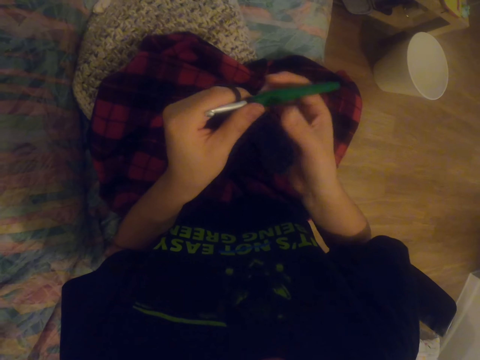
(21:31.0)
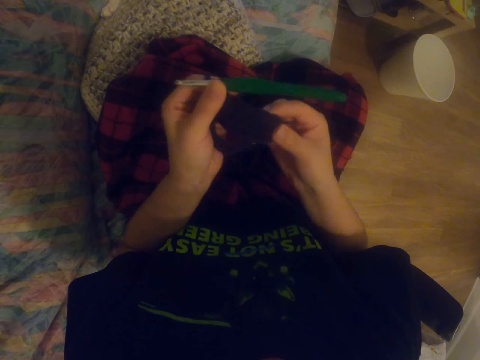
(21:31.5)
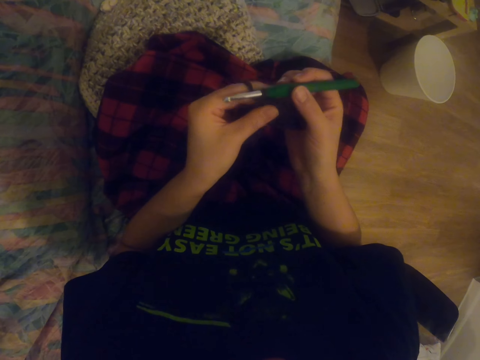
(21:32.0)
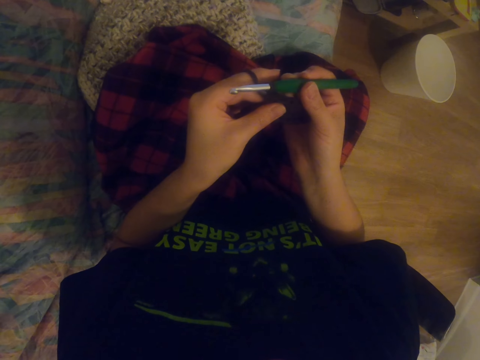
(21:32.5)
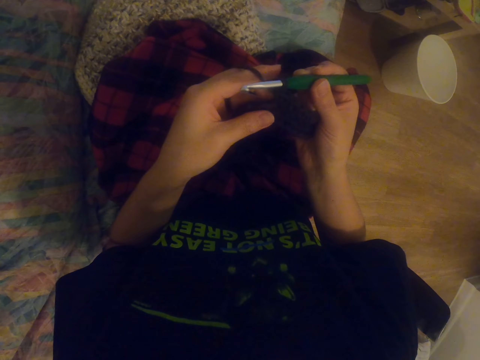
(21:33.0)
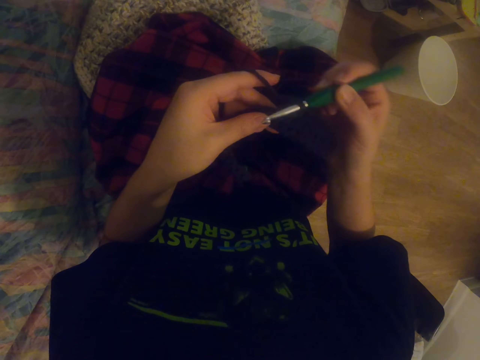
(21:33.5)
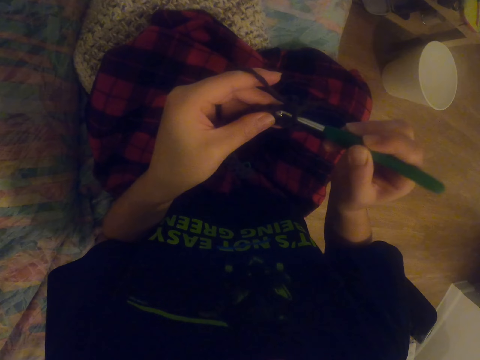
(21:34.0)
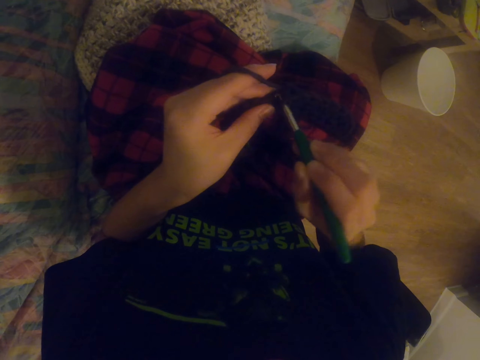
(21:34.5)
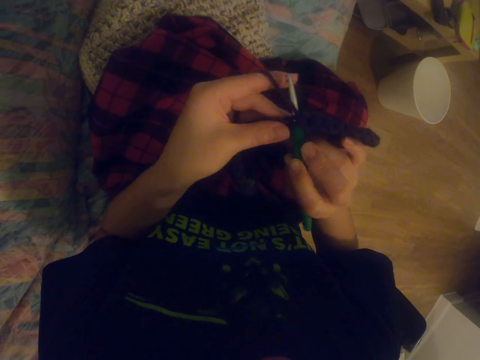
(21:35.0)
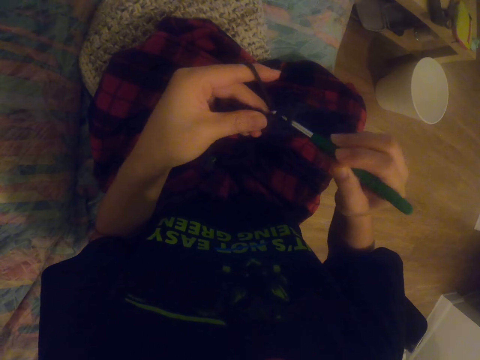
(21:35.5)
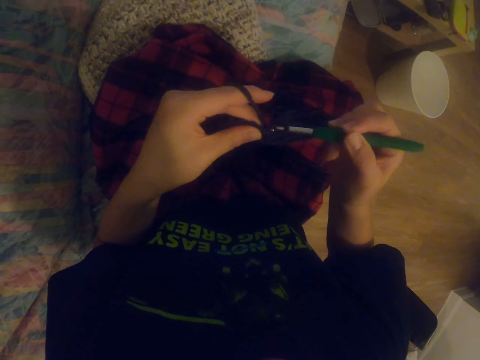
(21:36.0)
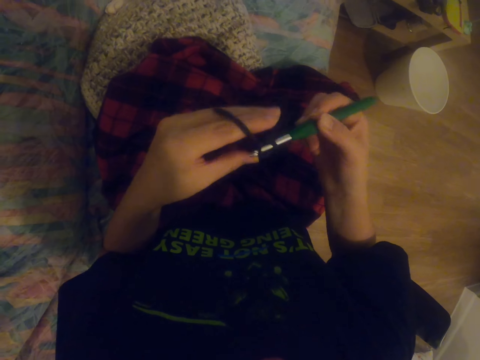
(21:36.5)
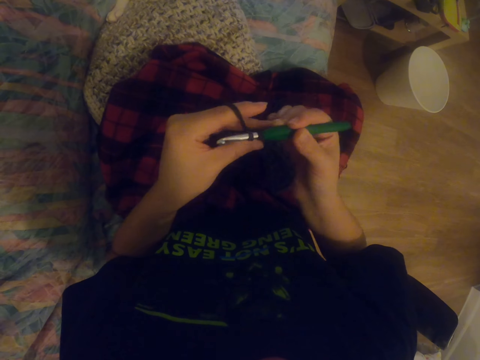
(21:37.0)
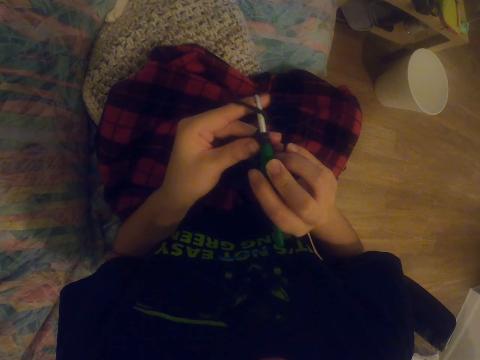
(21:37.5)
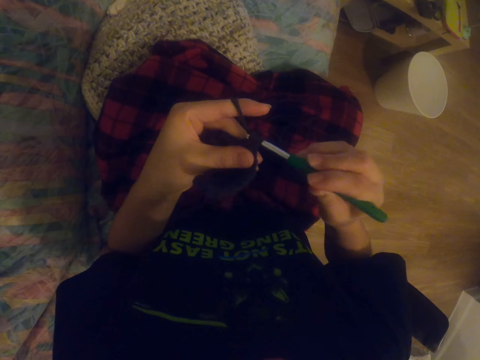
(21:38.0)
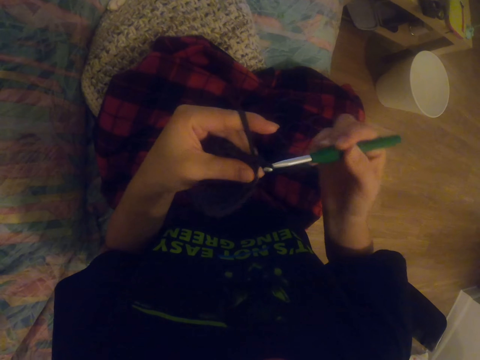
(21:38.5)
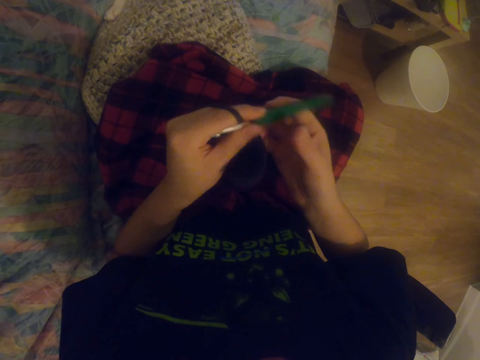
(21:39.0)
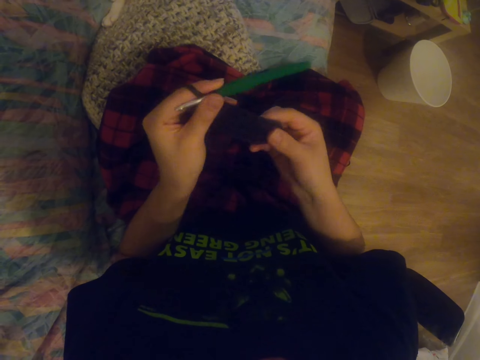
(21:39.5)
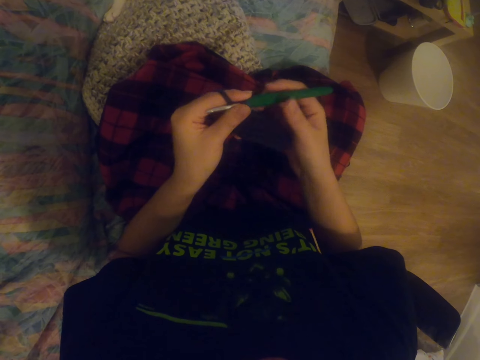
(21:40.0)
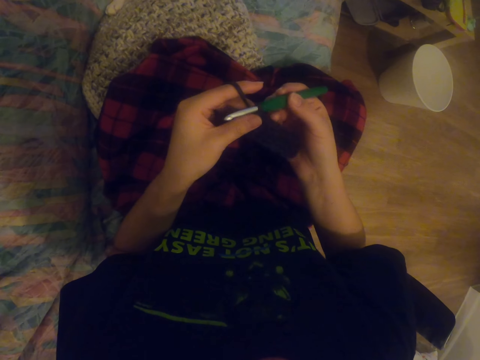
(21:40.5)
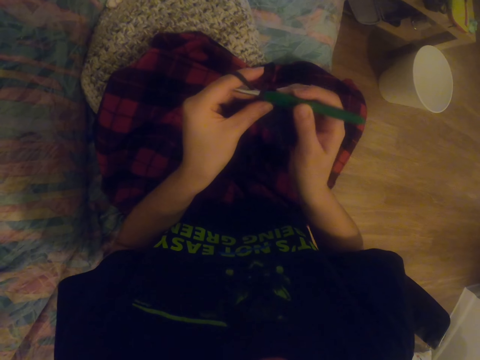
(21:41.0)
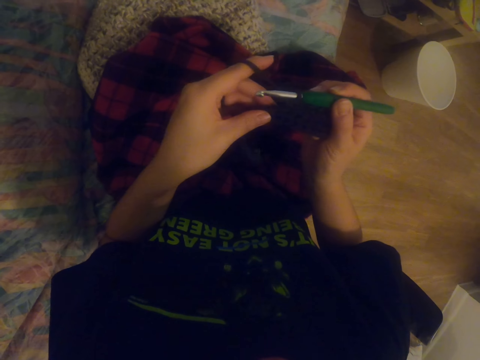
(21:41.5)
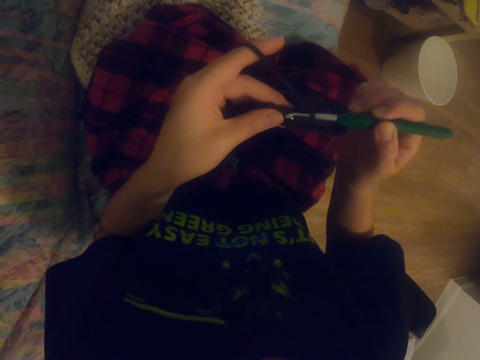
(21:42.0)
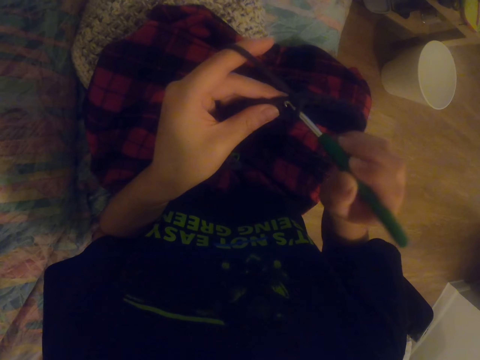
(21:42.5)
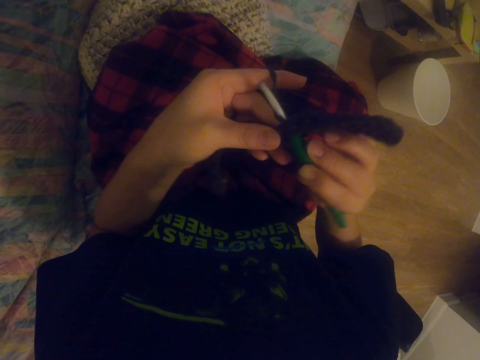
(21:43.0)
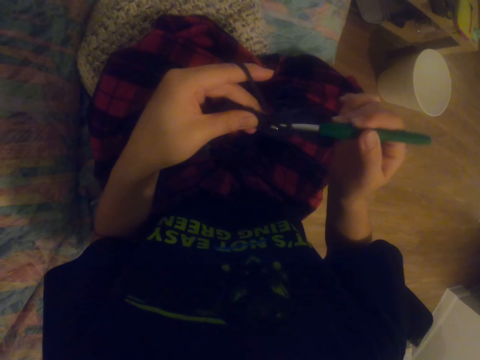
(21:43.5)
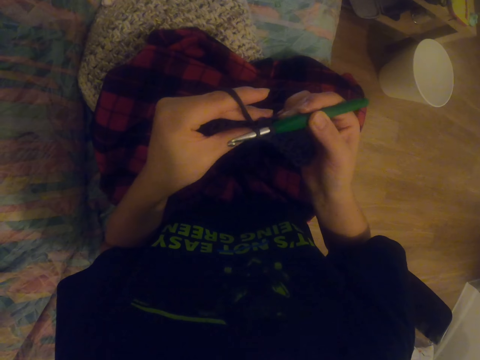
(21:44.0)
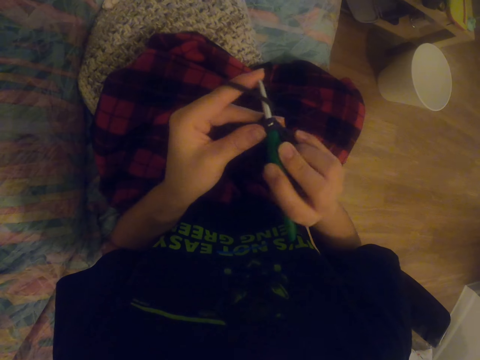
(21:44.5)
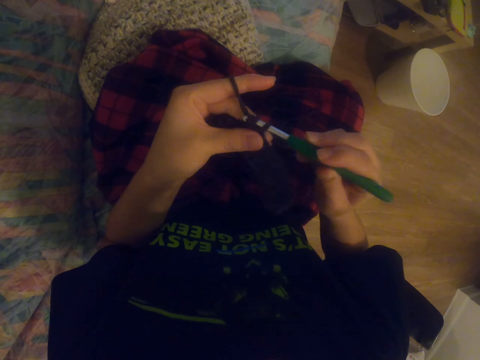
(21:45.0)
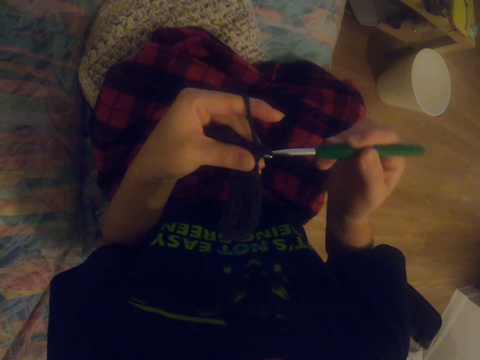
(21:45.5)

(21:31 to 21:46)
The camera wearer stretches the fabric. They knit the garment with the knitting needle. They knit the garment with the knitting needle again. They stretch the fabric. They hold the garment. They knit the garment with the knitting needle.

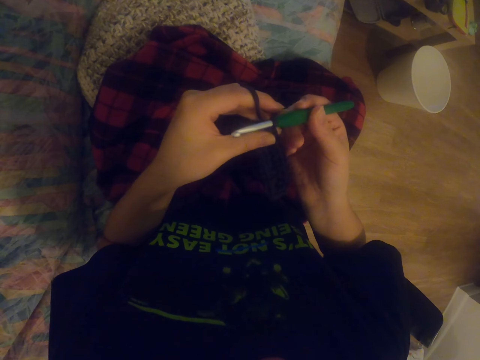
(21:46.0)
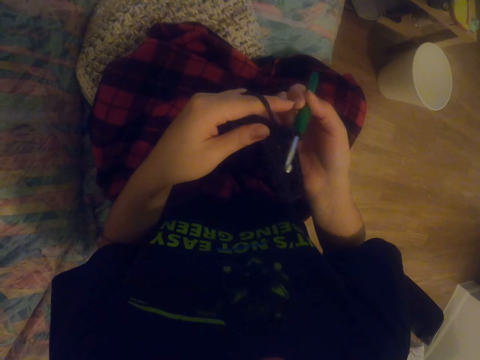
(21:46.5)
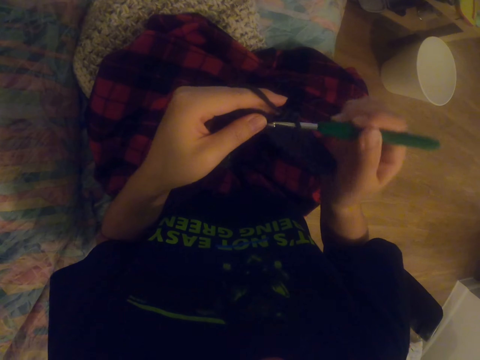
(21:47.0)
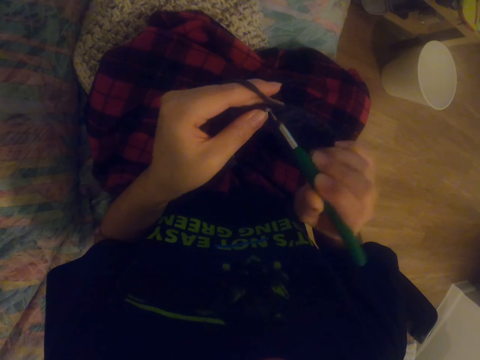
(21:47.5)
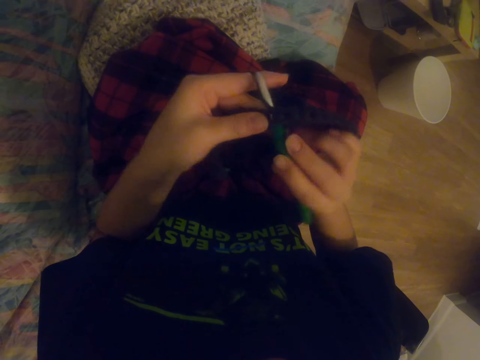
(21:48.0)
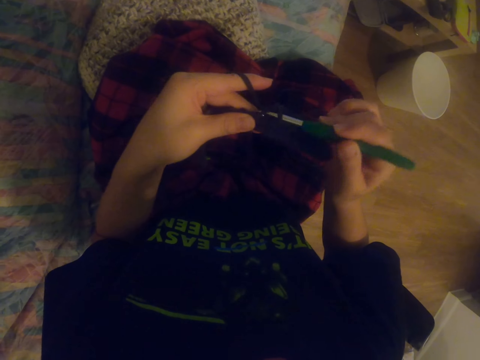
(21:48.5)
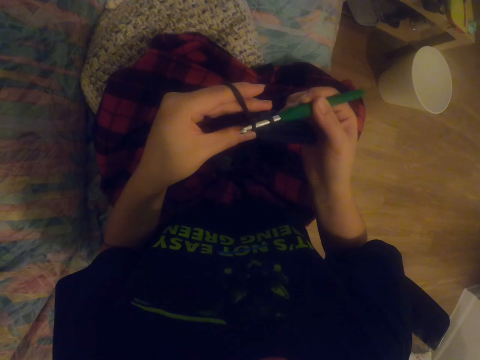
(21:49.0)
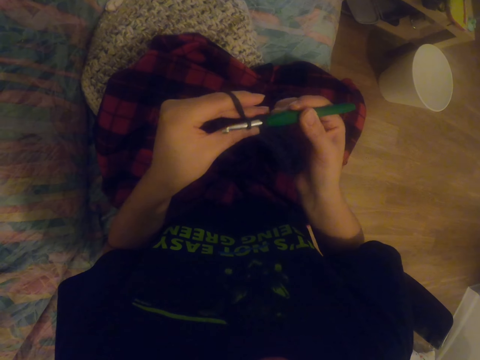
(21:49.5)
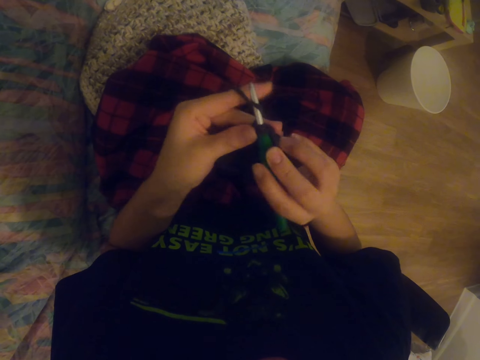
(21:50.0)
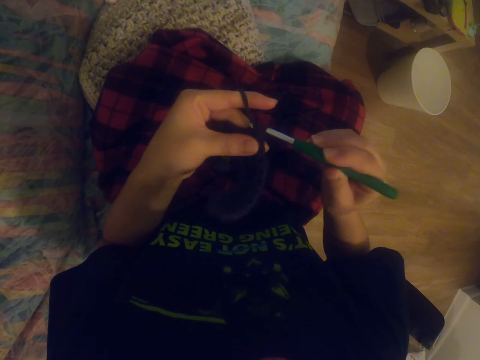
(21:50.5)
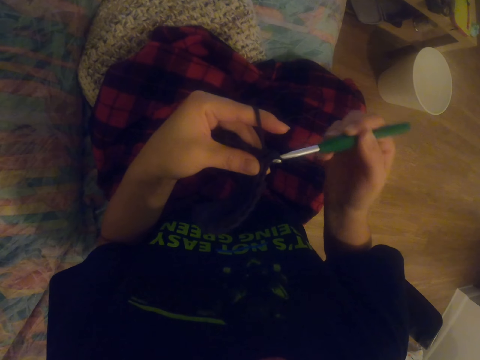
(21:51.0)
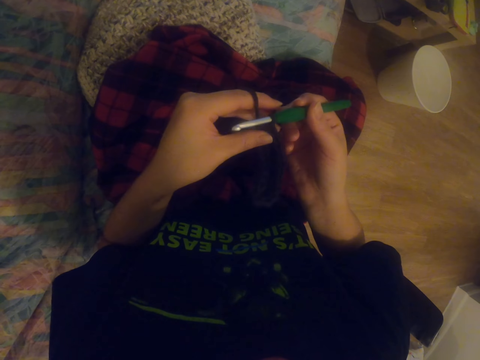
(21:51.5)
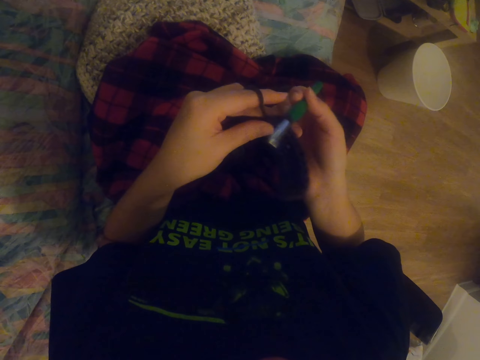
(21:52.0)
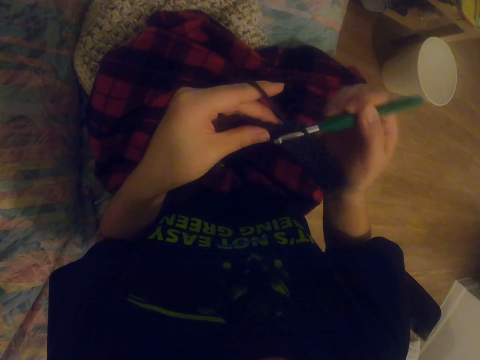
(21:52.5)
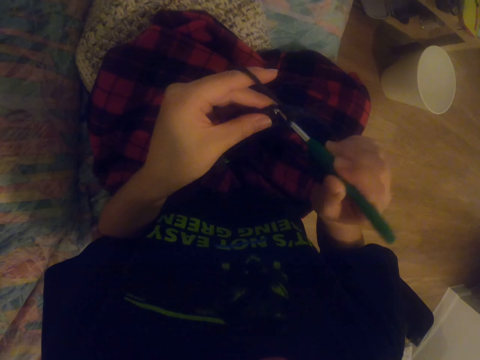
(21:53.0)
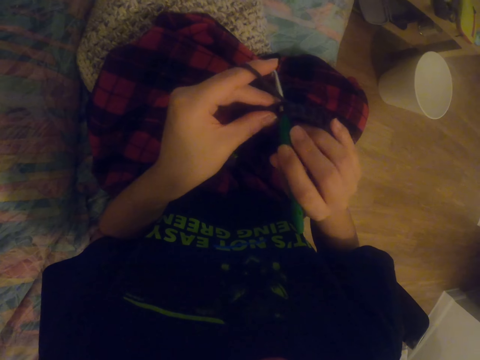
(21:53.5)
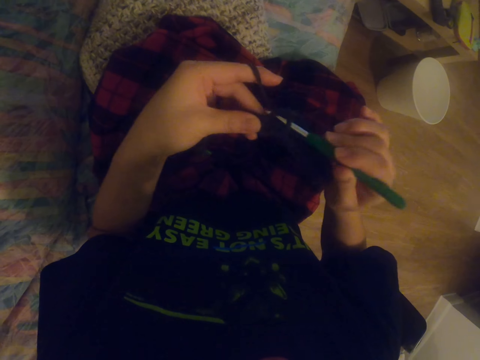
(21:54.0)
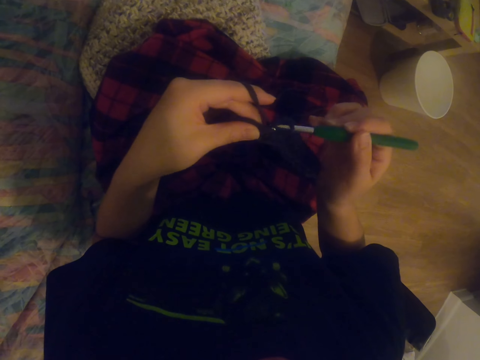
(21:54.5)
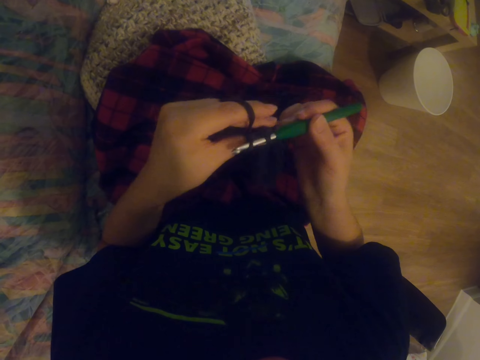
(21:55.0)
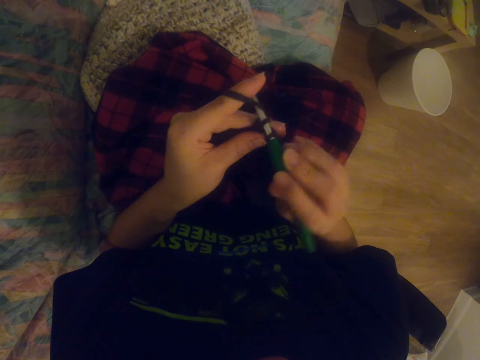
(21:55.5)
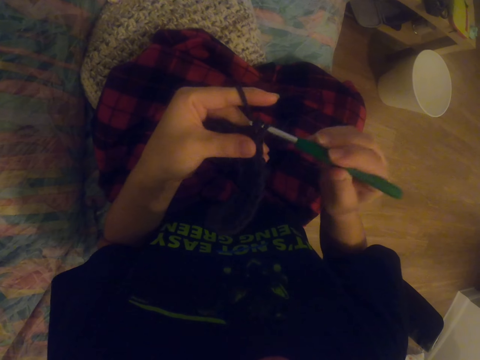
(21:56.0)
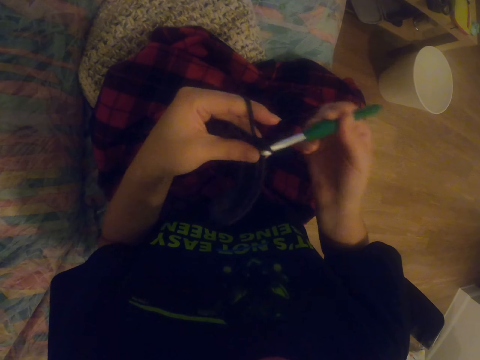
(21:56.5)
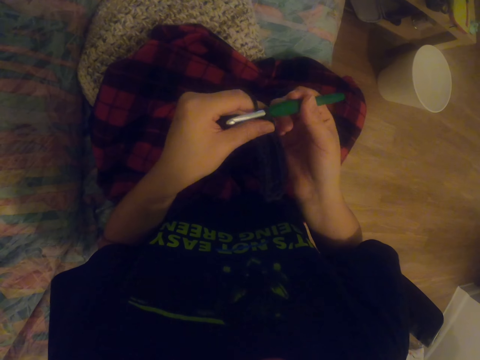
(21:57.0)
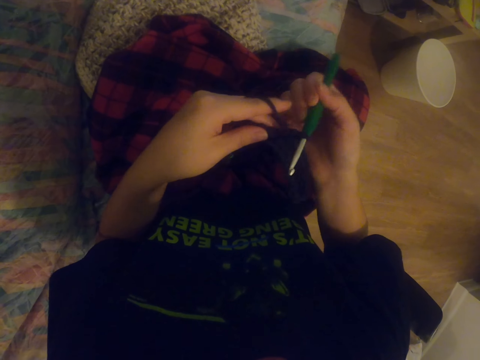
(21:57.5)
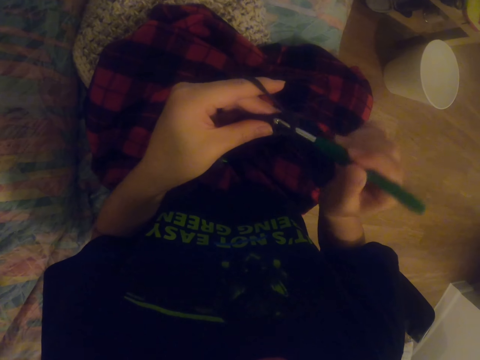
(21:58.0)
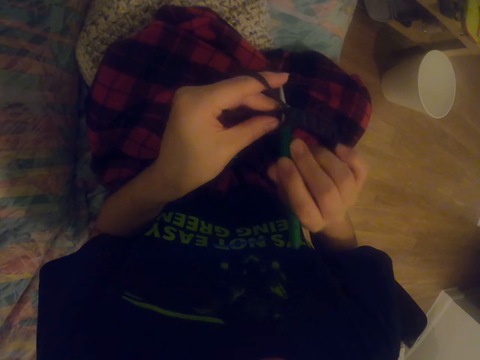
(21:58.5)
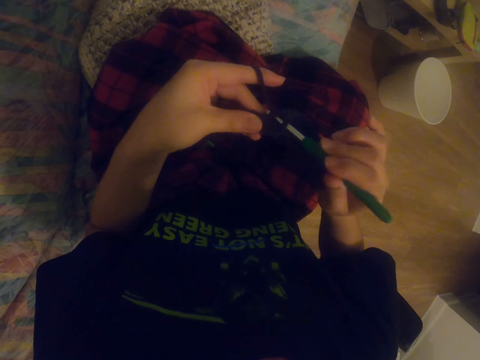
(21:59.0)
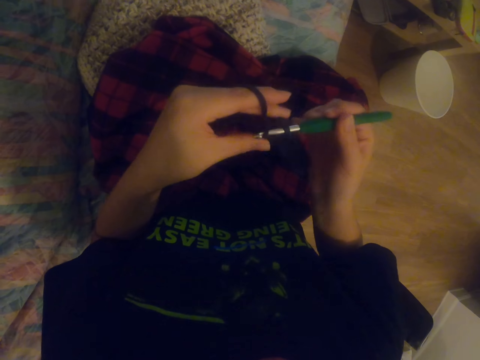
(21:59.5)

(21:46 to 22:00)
The camera wearer knits the garment with the knitting needle. They knit the garment with the knitting needle repeatedly.
